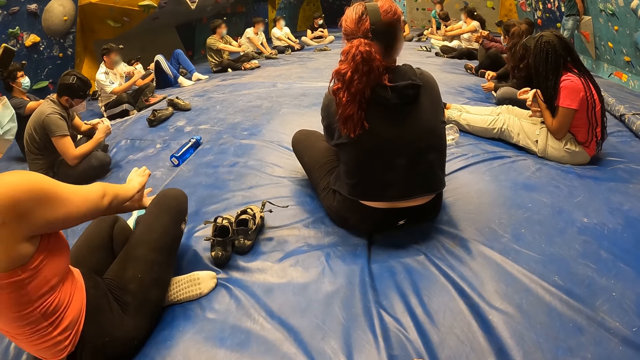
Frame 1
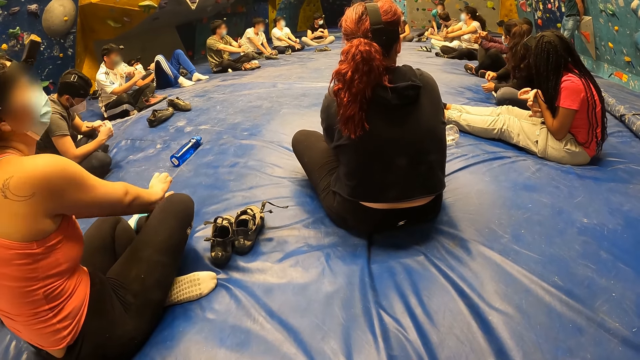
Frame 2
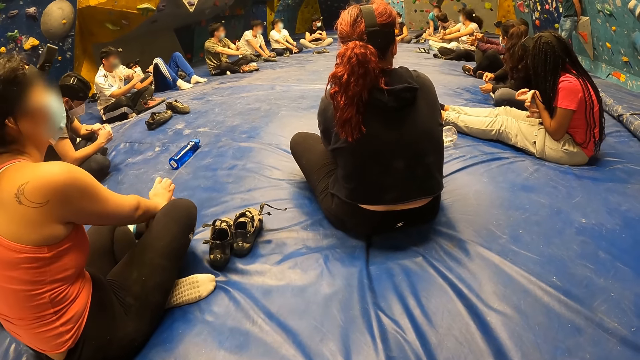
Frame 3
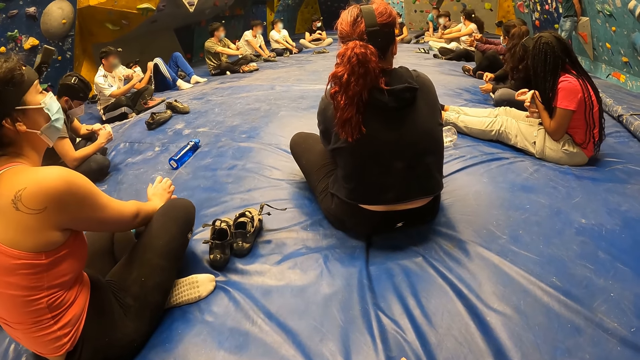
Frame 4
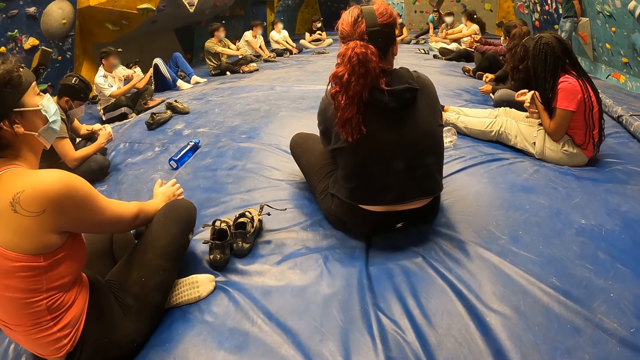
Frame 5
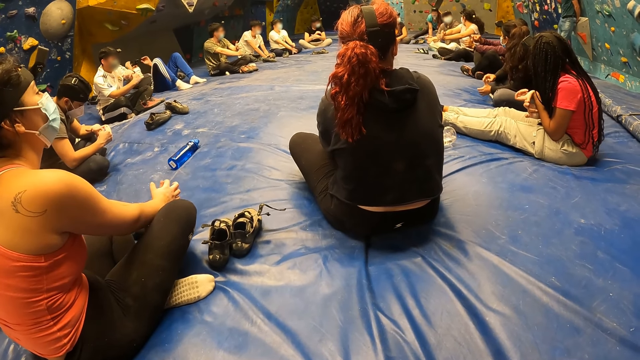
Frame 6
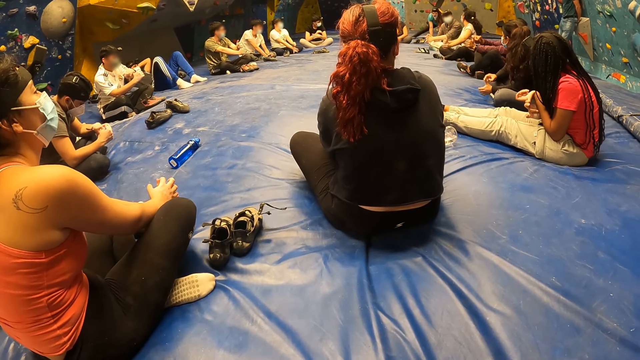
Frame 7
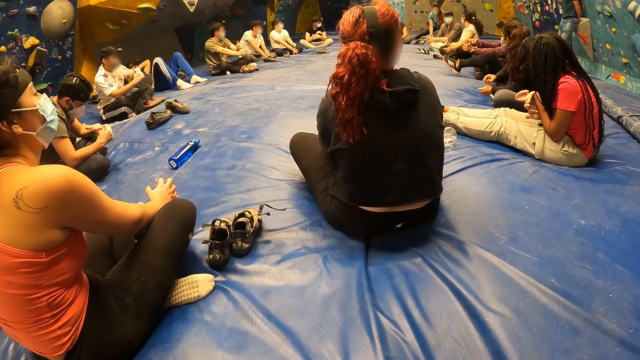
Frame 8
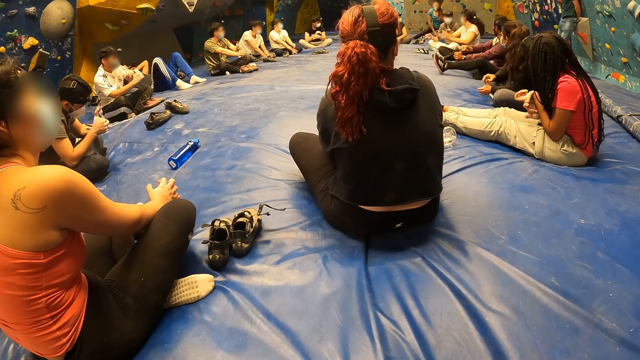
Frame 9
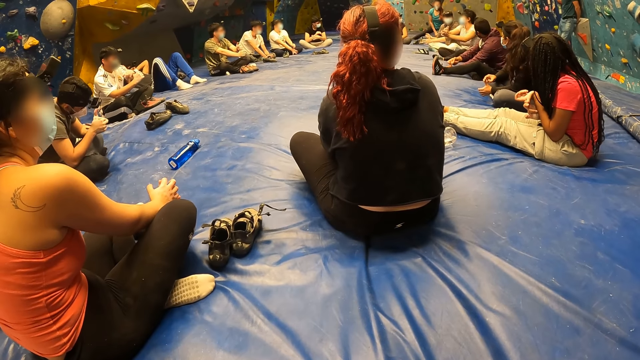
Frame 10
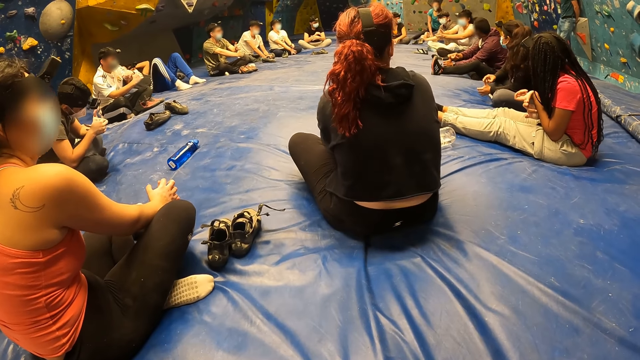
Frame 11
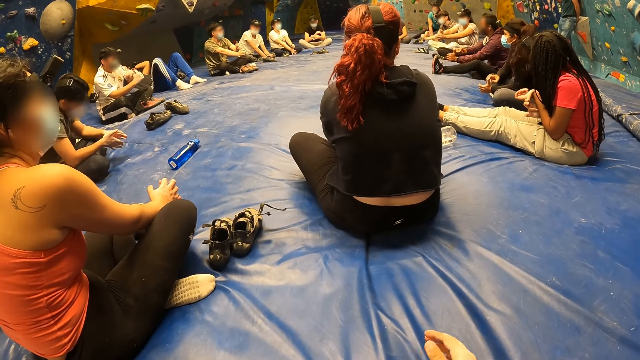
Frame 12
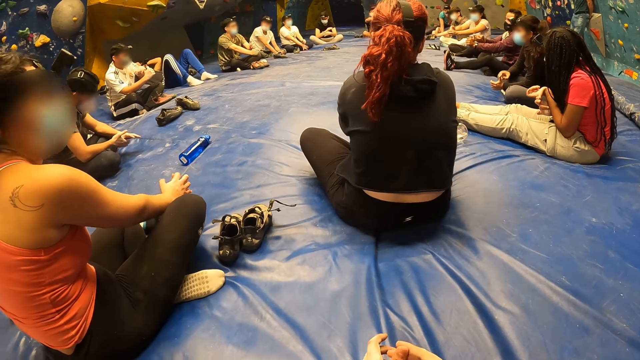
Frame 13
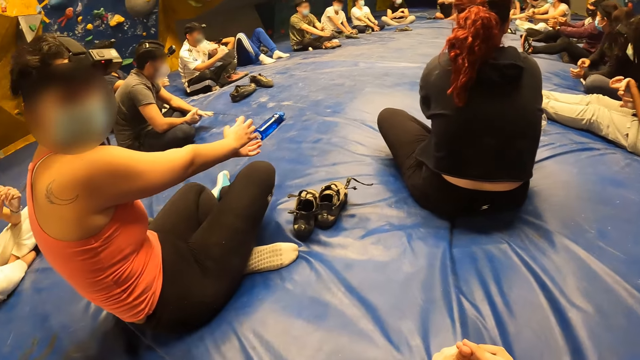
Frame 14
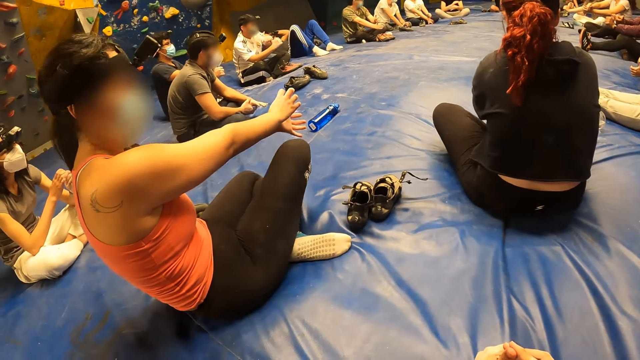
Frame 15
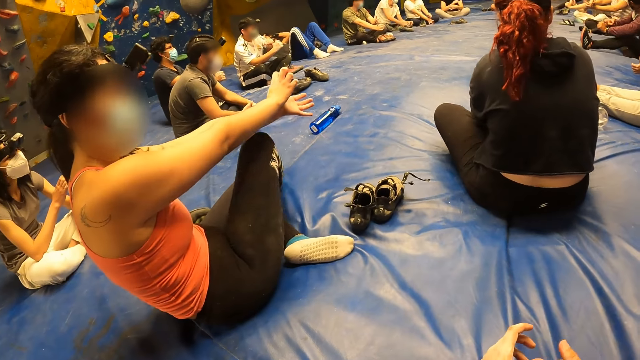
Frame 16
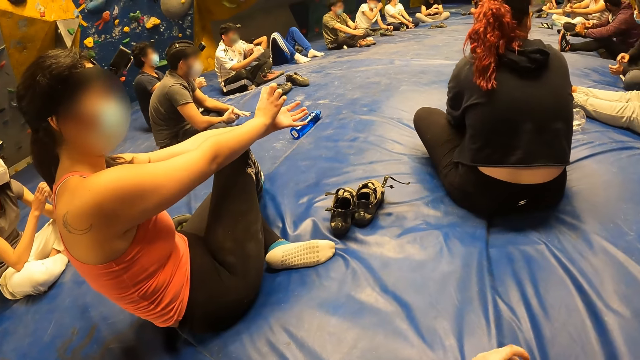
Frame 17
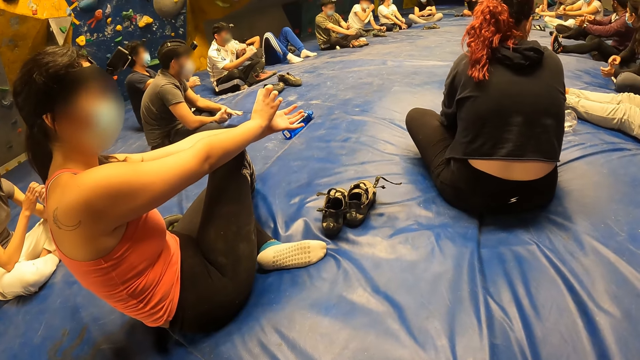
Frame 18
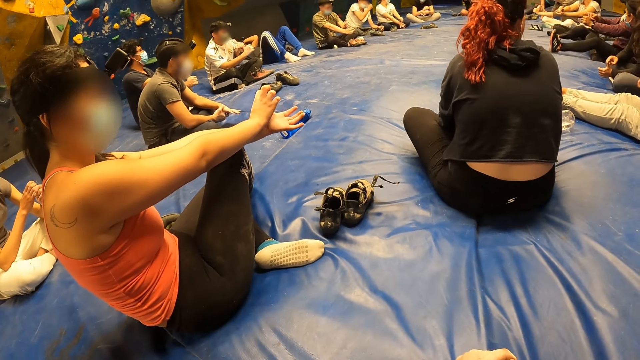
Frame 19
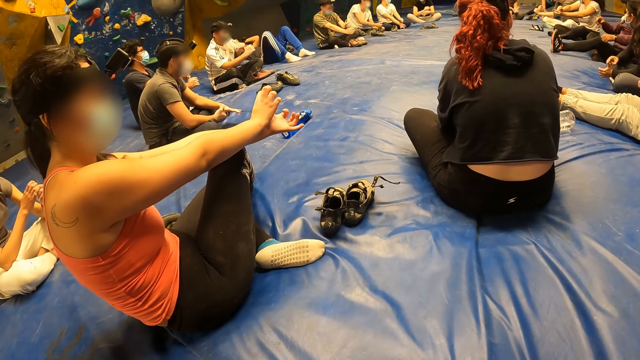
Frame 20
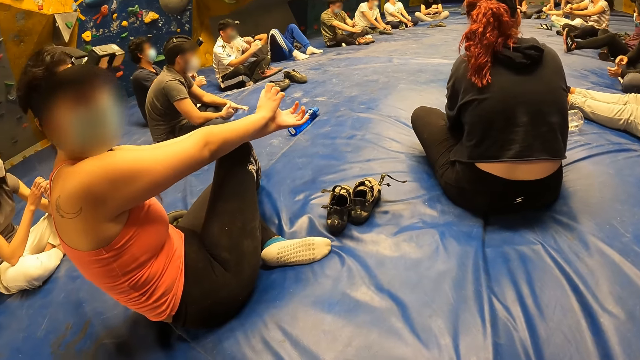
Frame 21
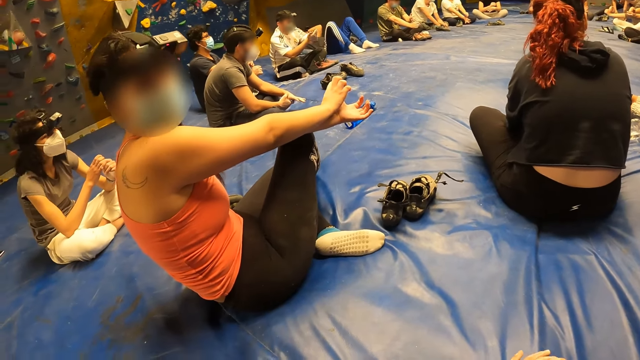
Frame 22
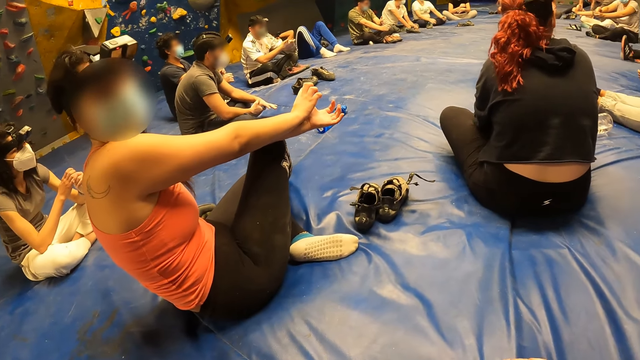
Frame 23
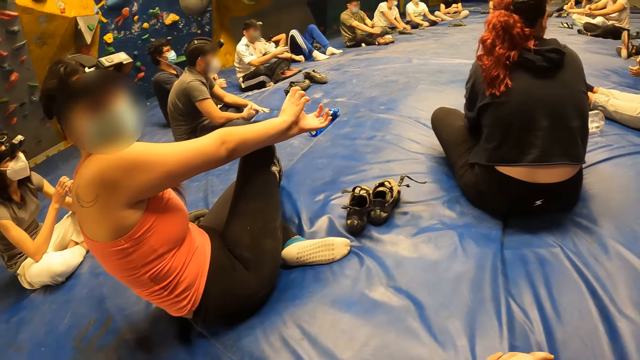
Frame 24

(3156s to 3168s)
The camera wearer exercises with the group of people. He stretches his fingers.

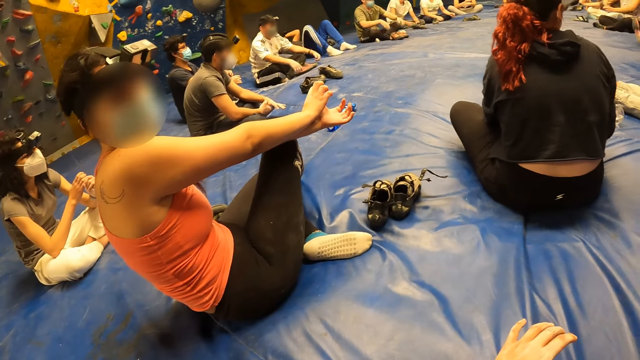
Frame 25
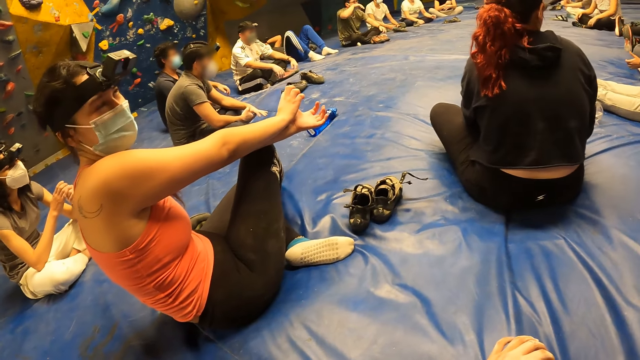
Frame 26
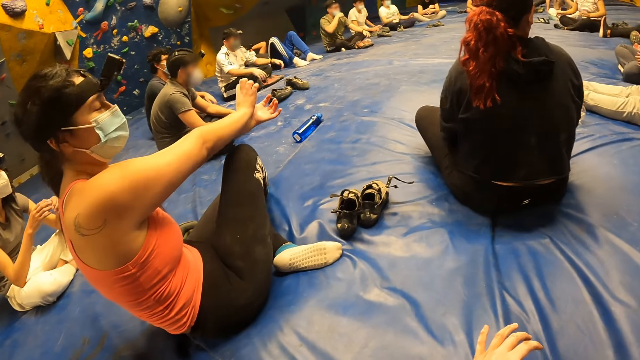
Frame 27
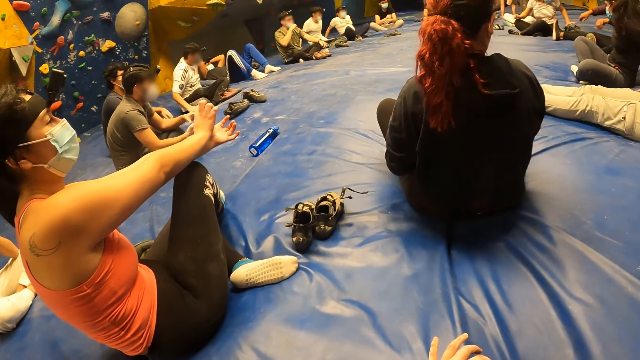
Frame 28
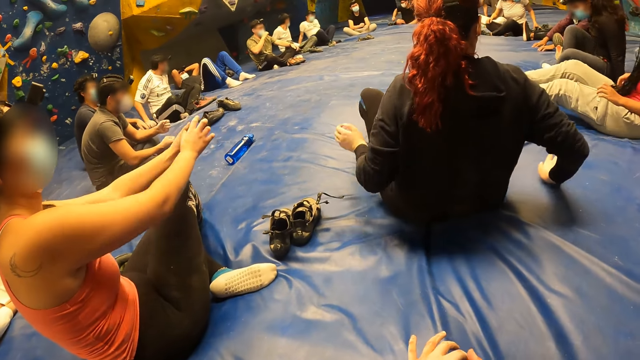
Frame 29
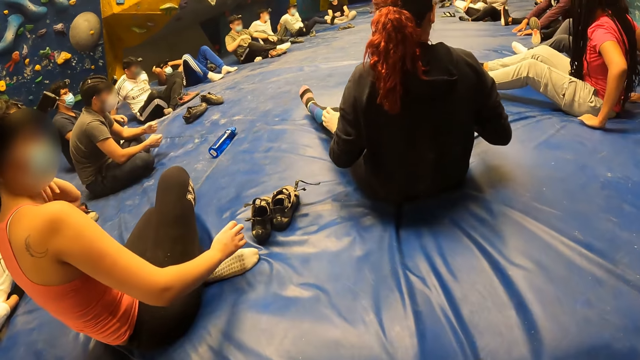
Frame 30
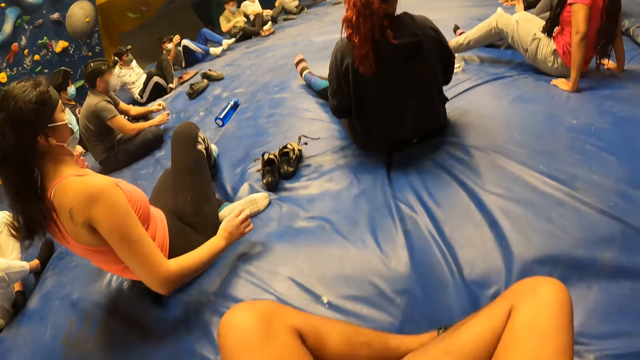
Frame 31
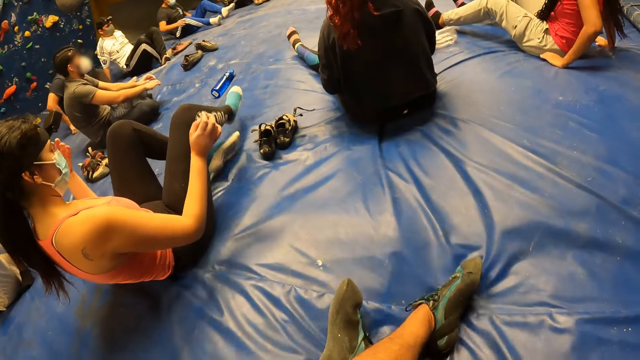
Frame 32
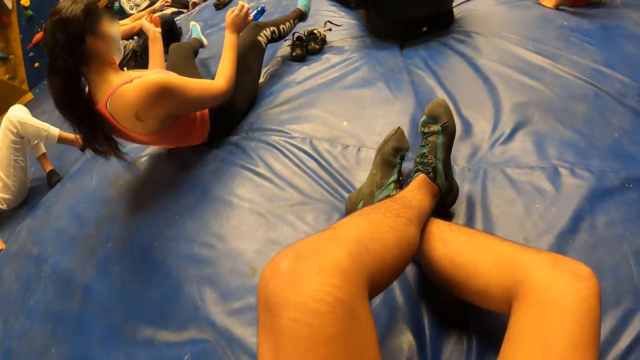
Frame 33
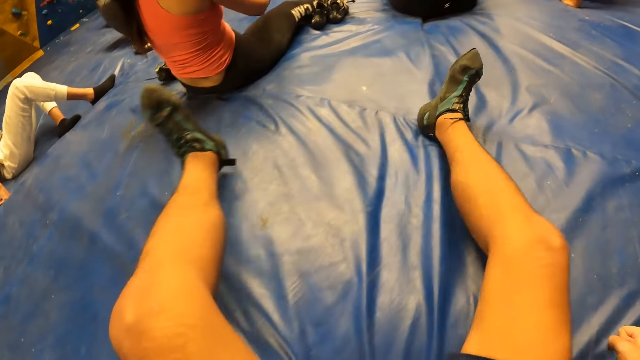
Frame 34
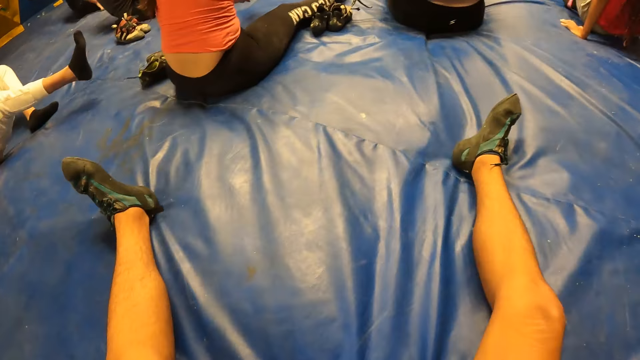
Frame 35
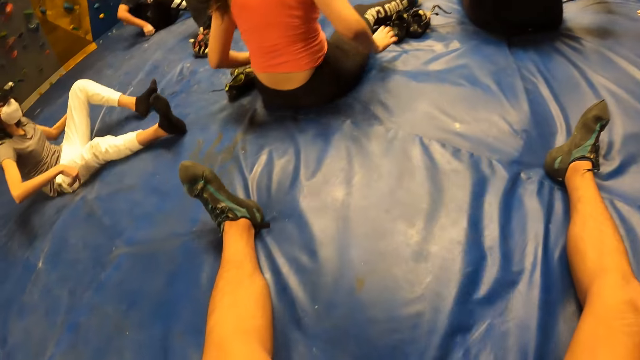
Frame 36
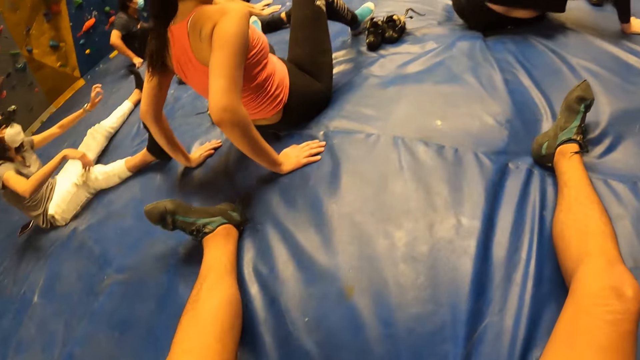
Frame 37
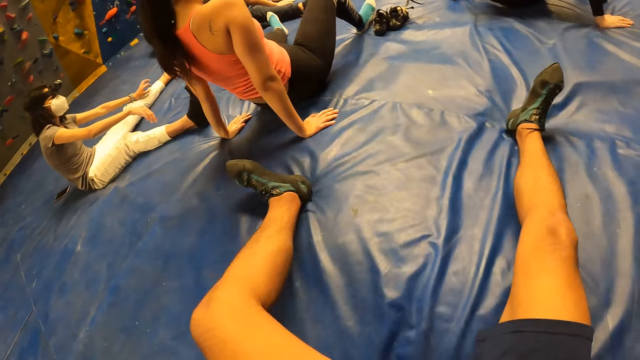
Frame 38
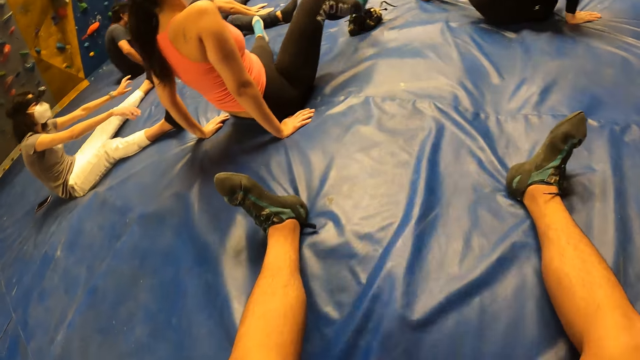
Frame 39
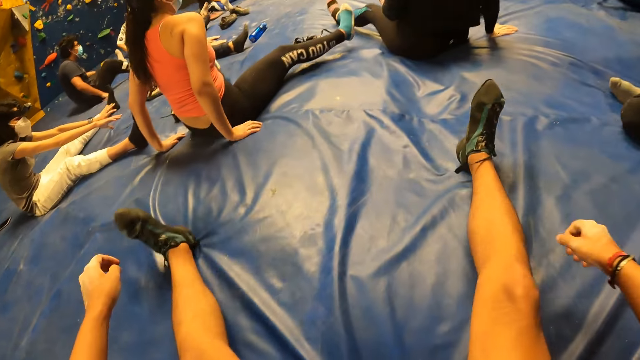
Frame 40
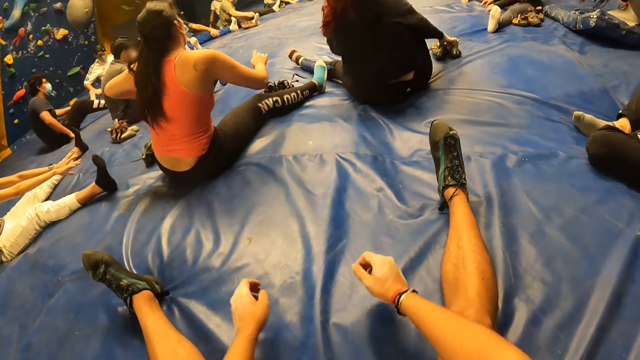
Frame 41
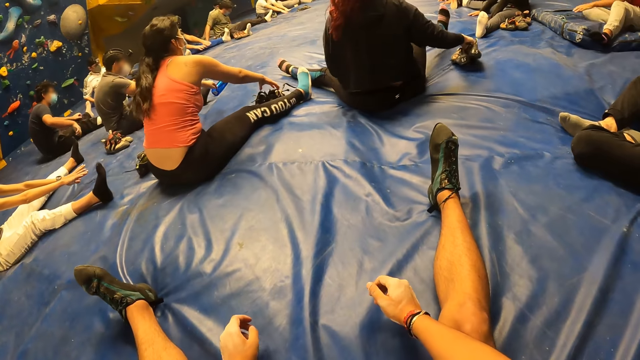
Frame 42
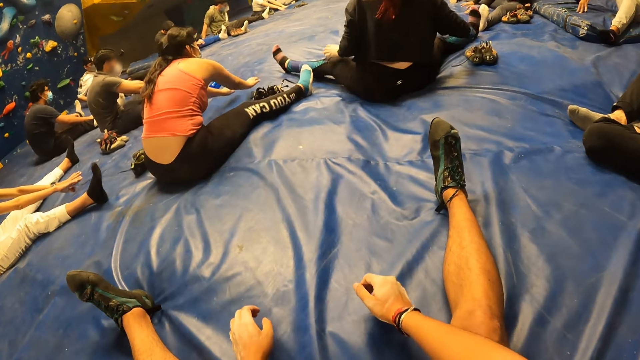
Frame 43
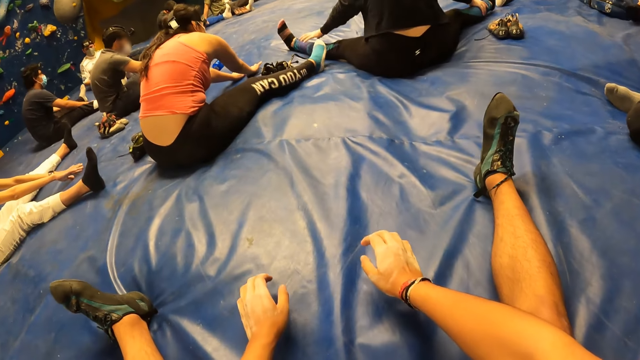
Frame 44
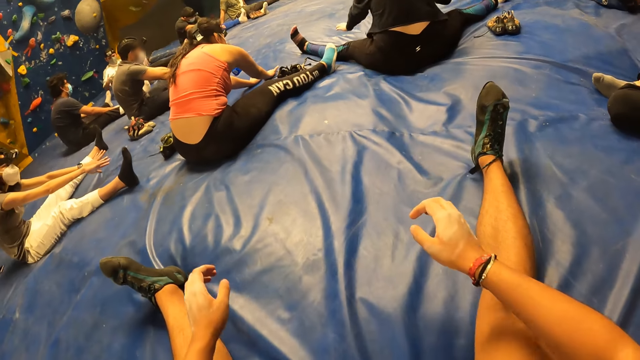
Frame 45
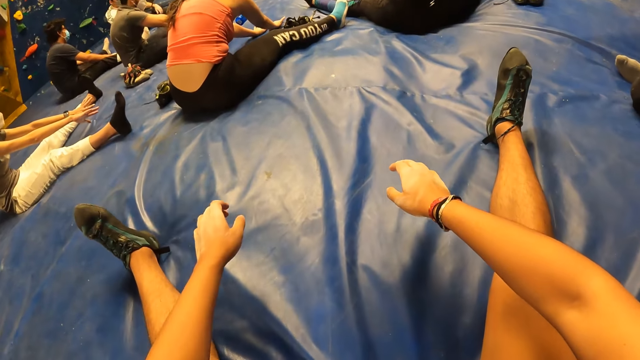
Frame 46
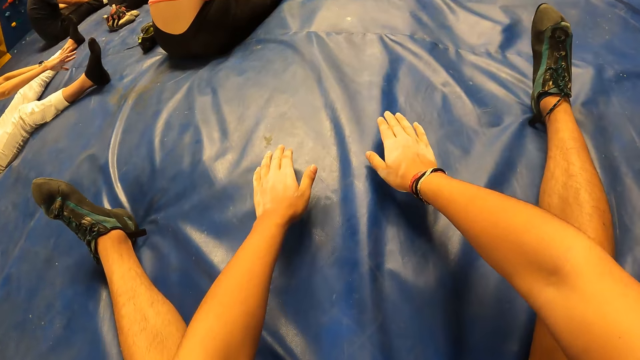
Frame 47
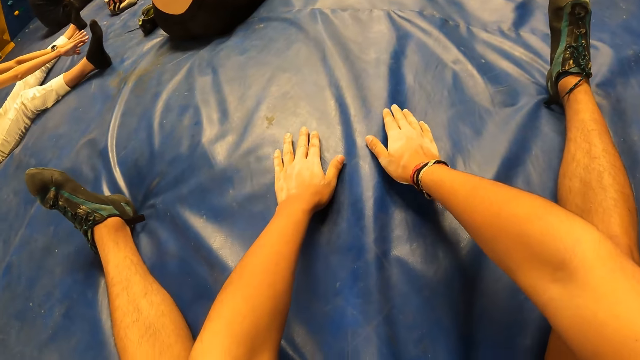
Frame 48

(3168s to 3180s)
The camera wearer looks around the room, unfolds his legs and pulls his body upwards. He puts his hands between his legs. He exercises with the group of people. He stretches his body.
